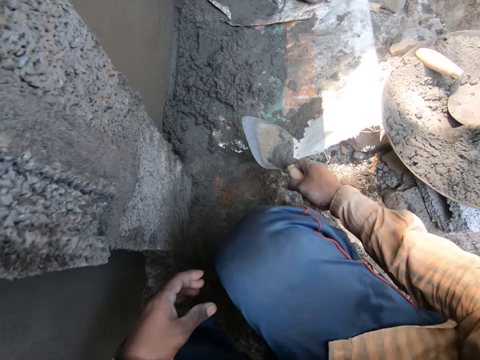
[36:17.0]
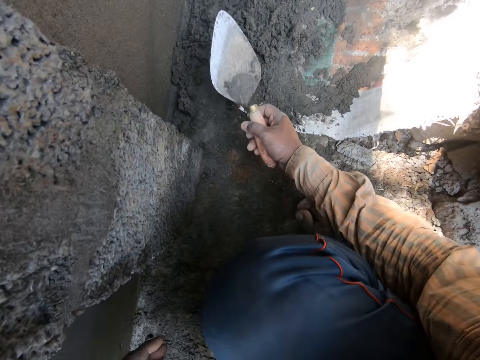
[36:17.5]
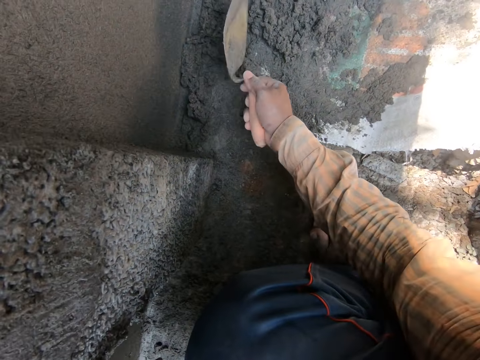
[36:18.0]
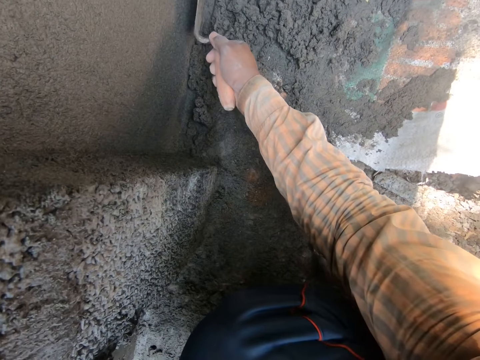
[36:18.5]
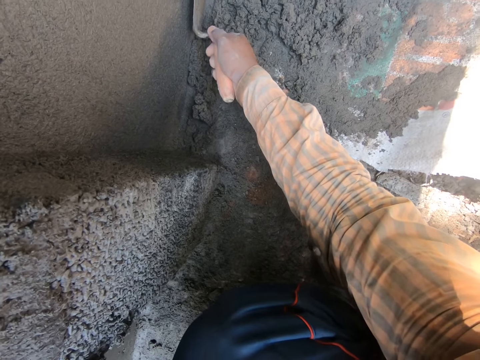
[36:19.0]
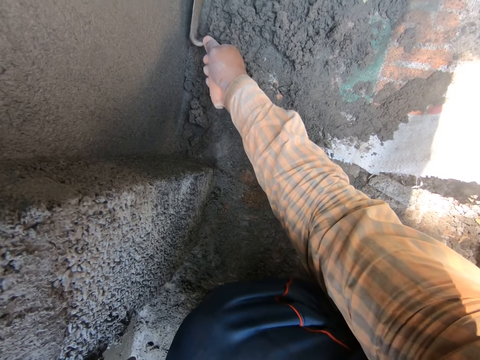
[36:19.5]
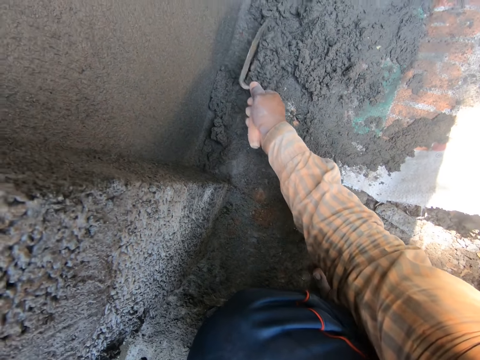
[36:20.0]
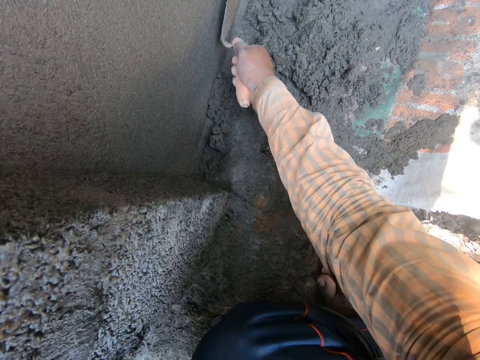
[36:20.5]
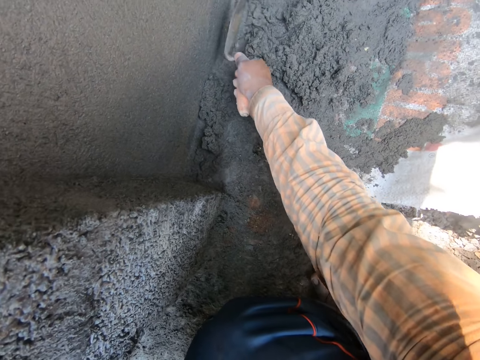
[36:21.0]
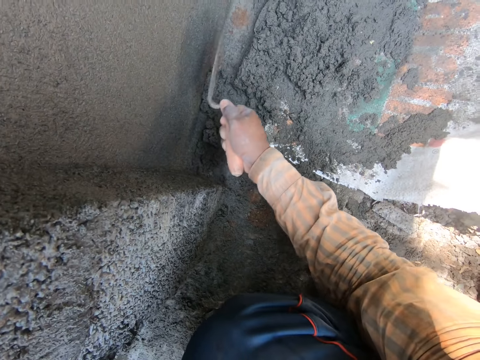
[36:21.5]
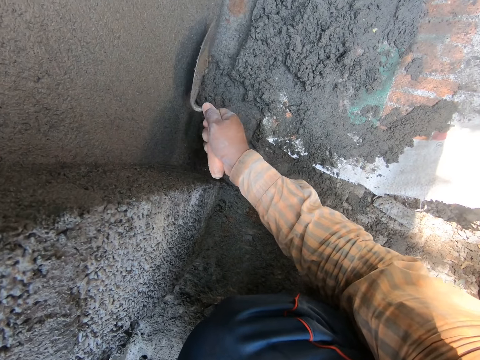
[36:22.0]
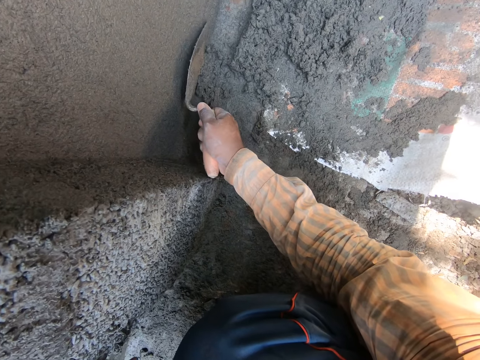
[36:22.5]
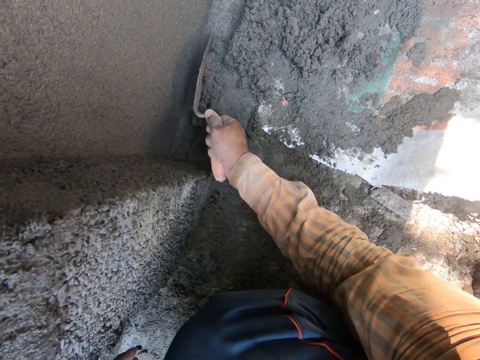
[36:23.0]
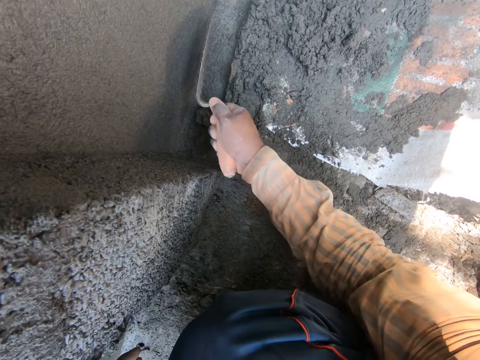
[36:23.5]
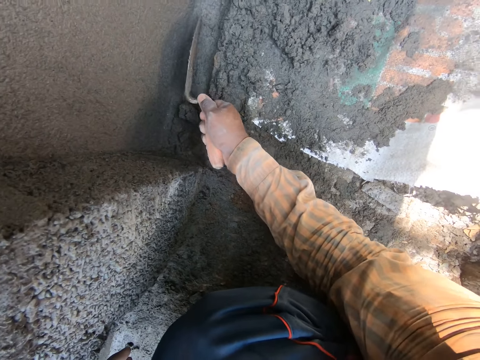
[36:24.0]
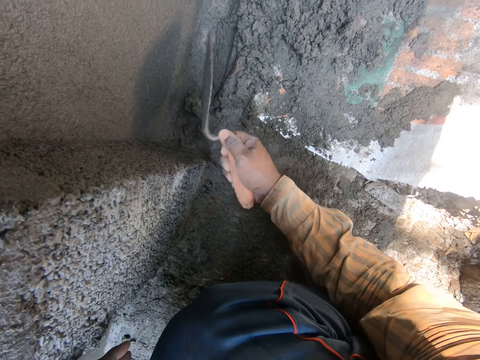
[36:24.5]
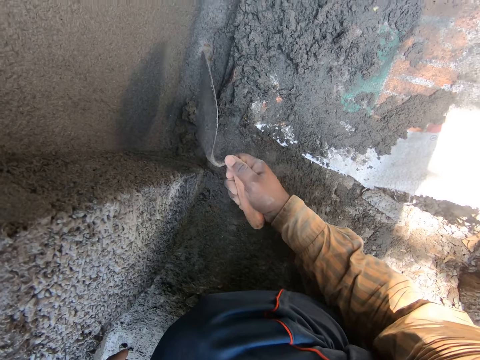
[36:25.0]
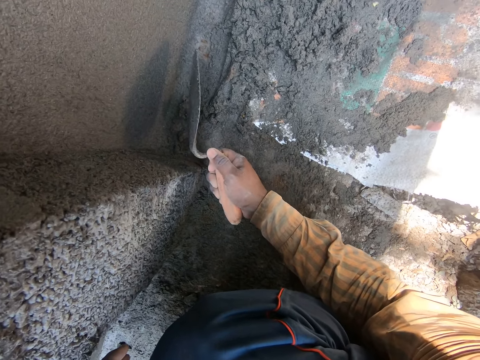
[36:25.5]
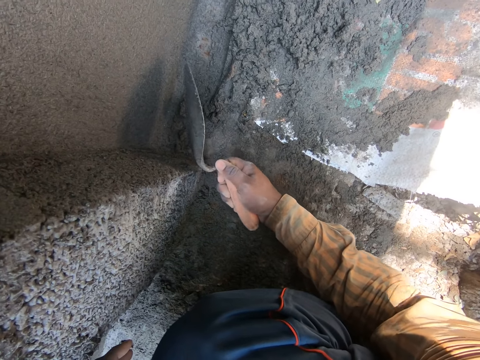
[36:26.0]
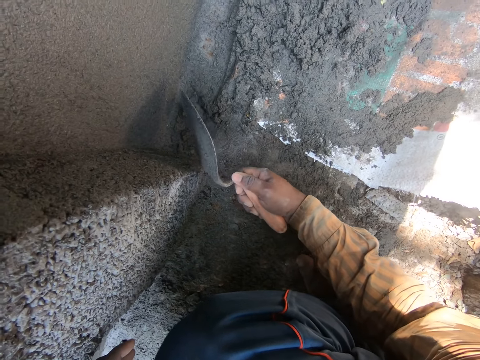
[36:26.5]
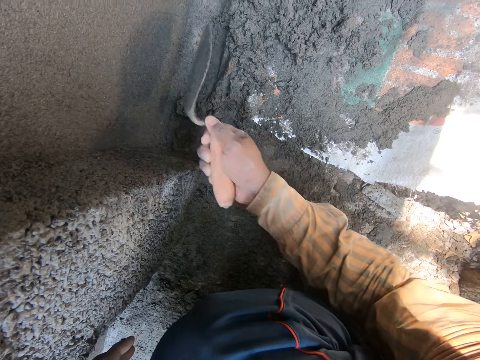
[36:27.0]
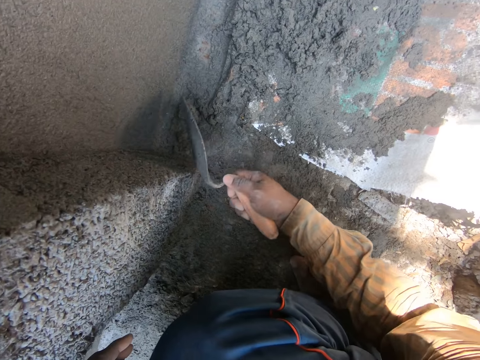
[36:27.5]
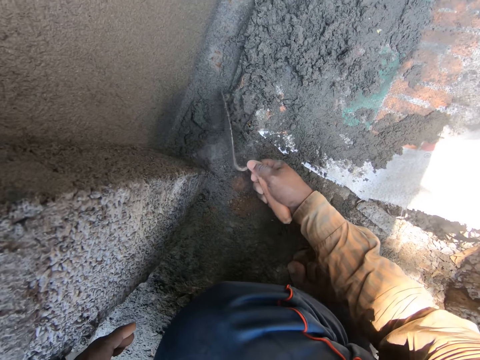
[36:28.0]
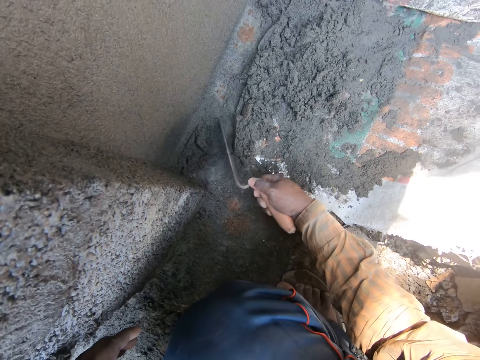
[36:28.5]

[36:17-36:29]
The camera wearer moves the trowel. He gathers some concrete sand on the sack carpet on the ground with the trowel in his right hand. He swipes the cement.

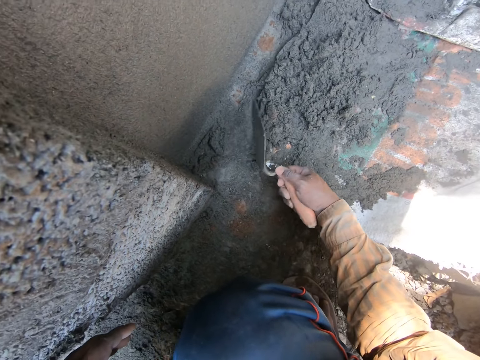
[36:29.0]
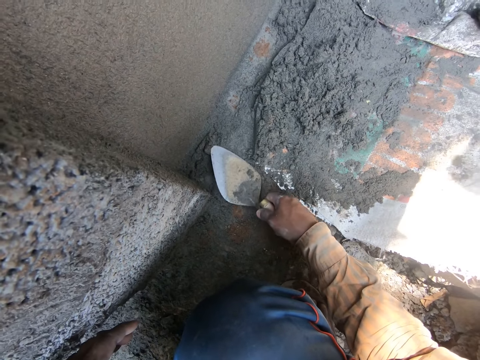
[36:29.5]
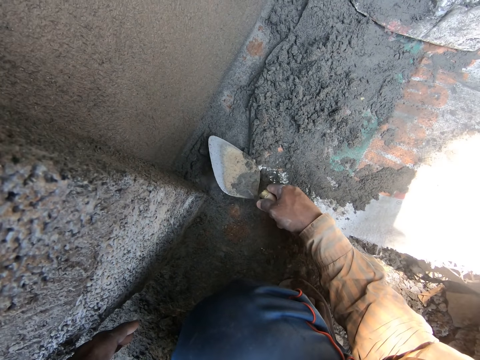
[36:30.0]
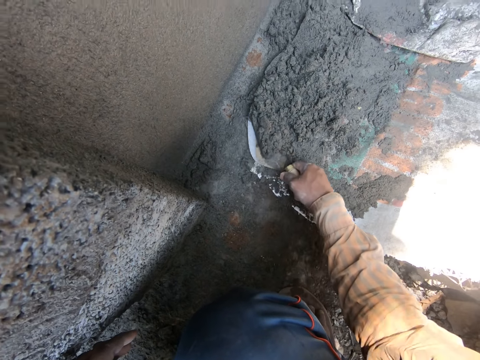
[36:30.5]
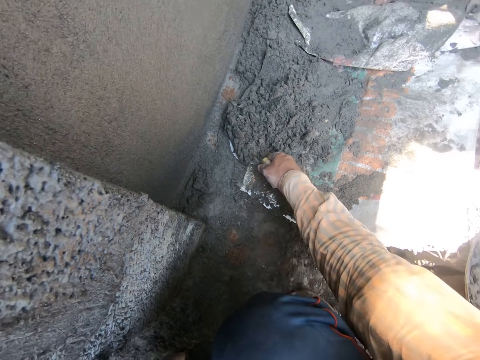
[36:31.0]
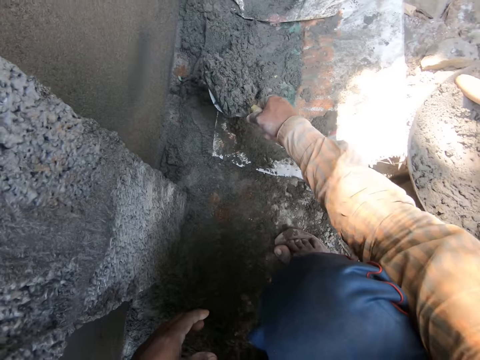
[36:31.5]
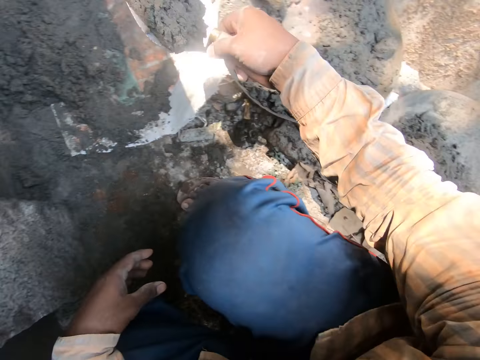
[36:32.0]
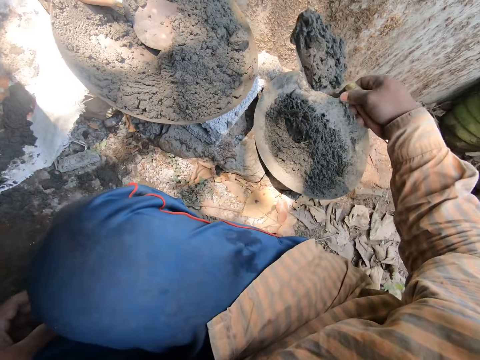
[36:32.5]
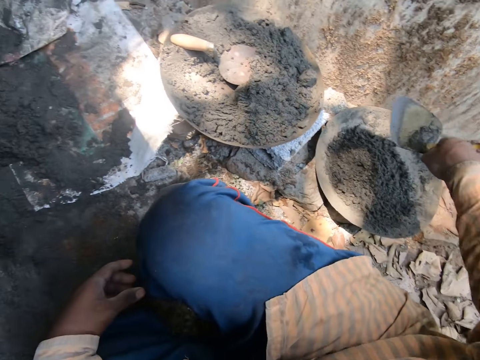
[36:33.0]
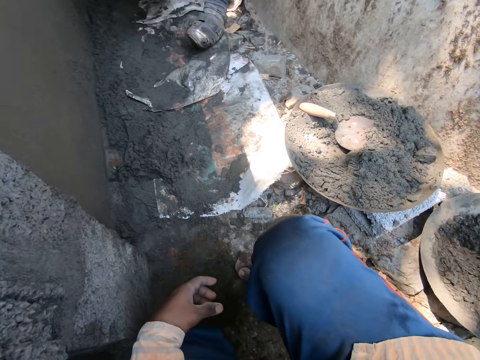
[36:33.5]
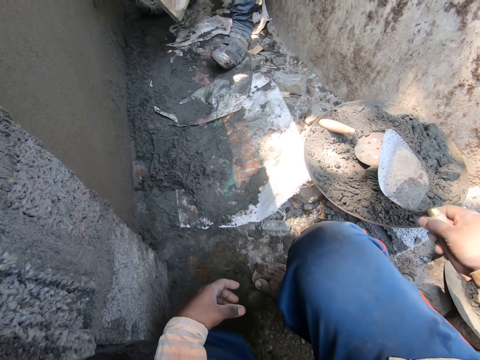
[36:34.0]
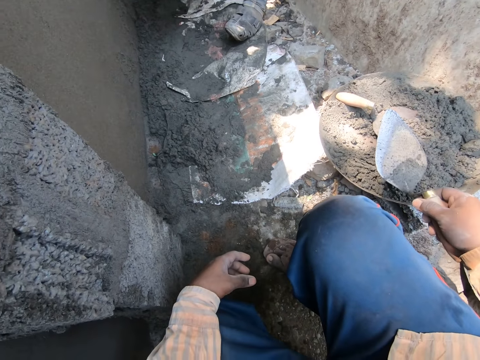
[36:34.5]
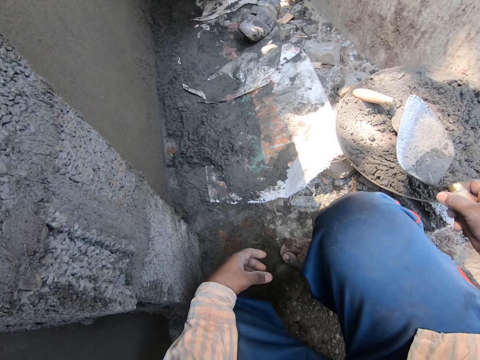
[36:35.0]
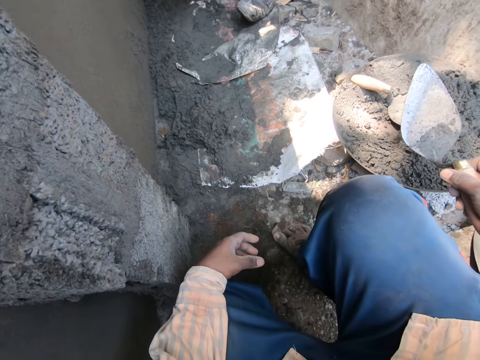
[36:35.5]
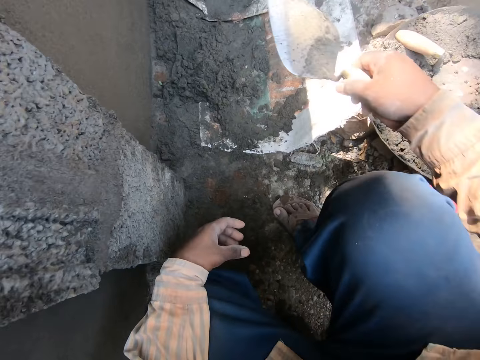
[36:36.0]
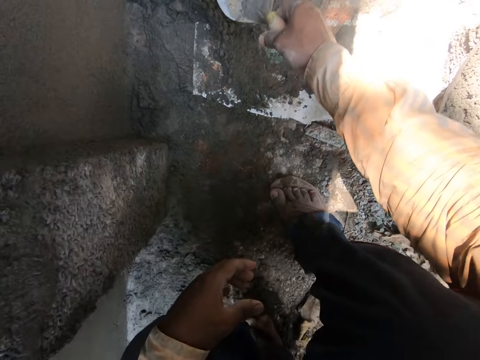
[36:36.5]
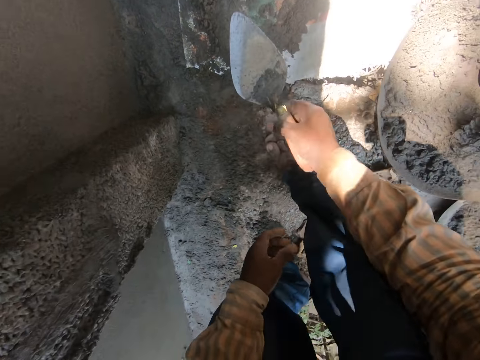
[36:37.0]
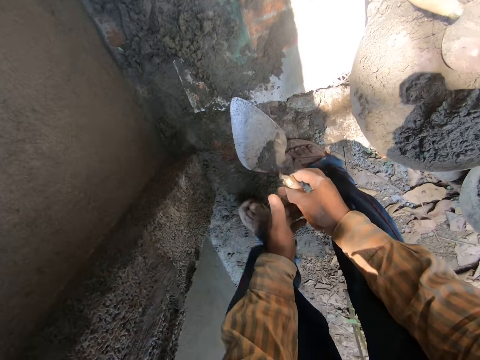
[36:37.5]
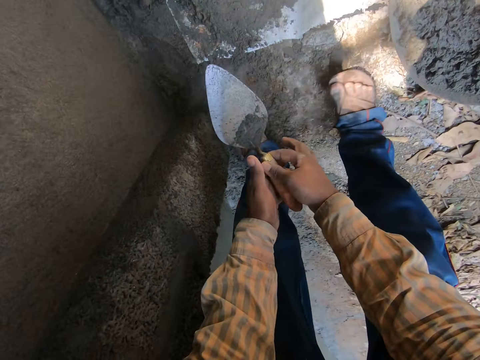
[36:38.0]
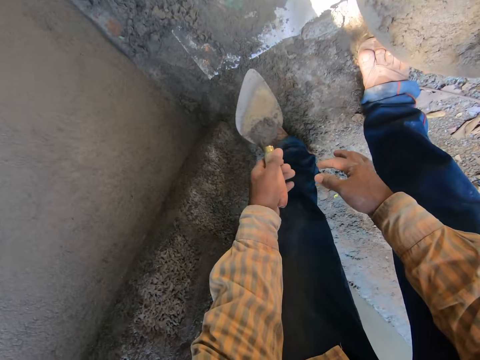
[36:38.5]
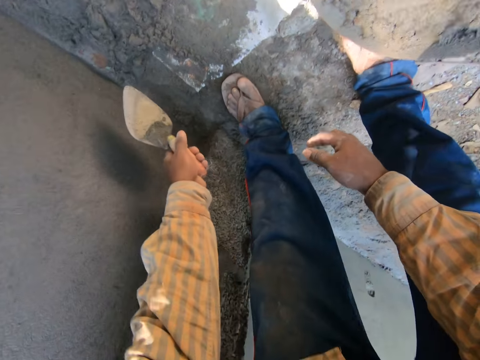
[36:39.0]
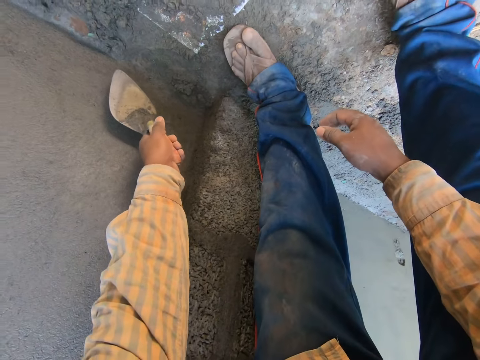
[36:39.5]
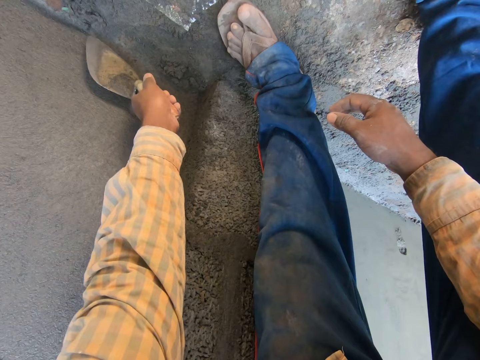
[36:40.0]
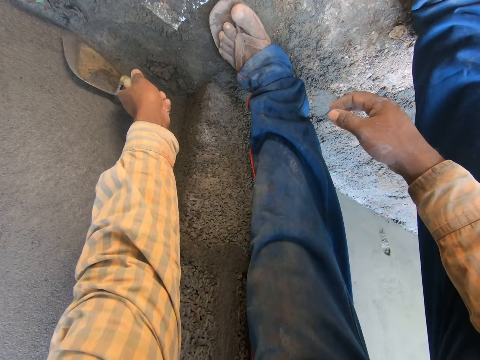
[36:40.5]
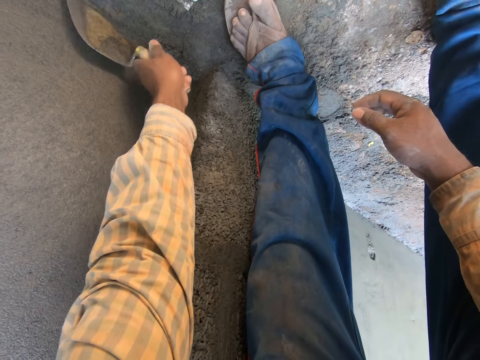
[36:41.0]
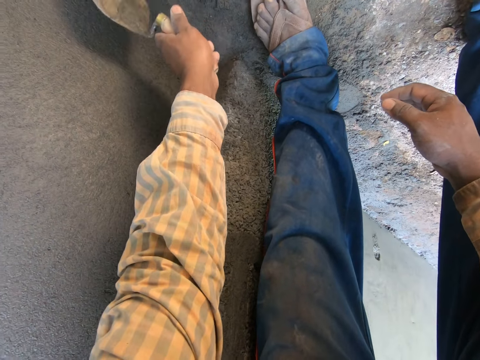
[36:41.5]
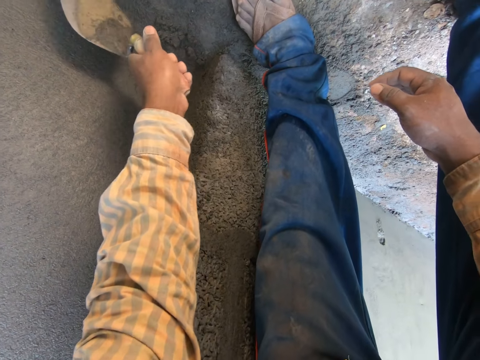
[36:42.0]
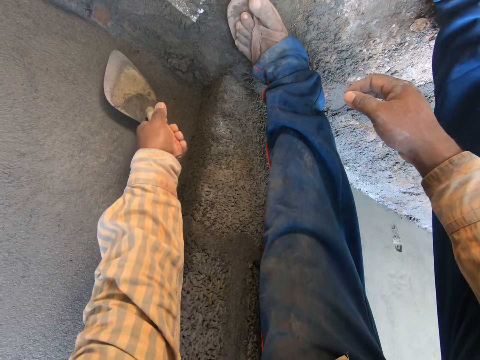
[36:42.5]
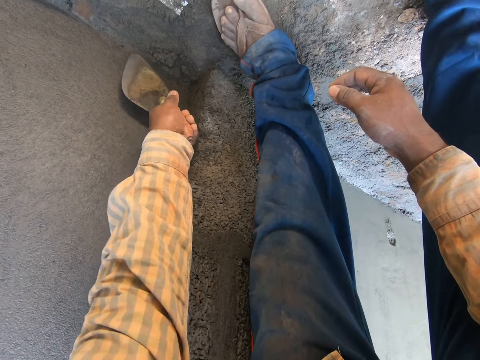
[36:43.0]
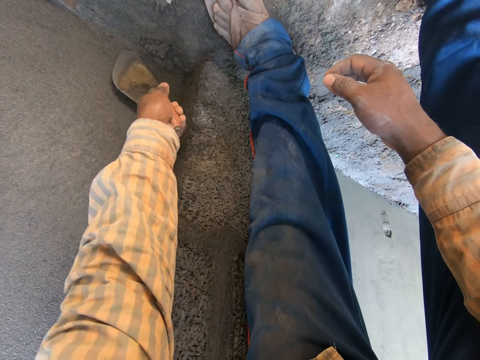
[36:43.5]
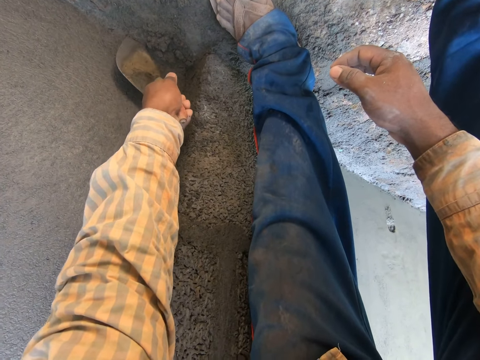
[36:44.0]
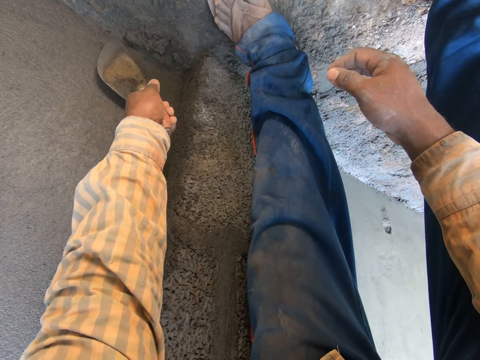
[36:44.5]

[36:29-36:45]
The camera wearer packs some concrete sand from the ground with the trowel in his right hand. He pours the concrete sand from the trowel in his right hand in the mortar pan on the ground. He holds the trowel up and moves the trowel down. He passes the trowel from his right hand to his left hand. He holds the trowel with both hands and holds the trowel with the left hand. He moves the trowel down. He scrapes some concrete sand from the ground with the trowel in his left hand.
